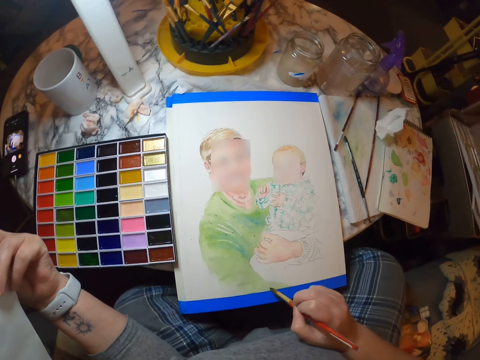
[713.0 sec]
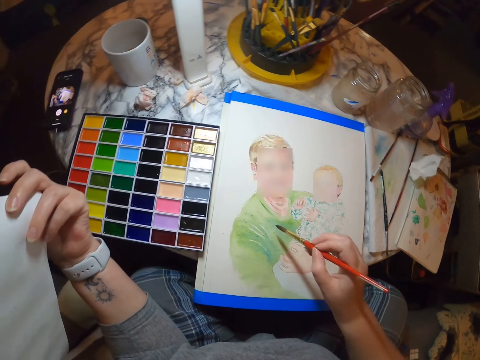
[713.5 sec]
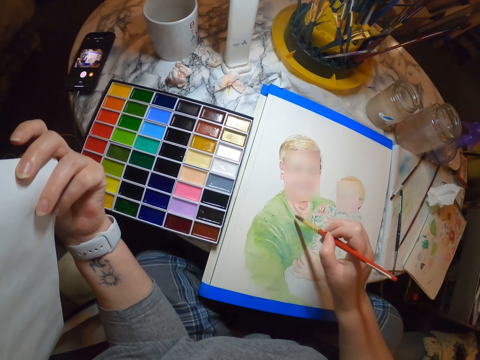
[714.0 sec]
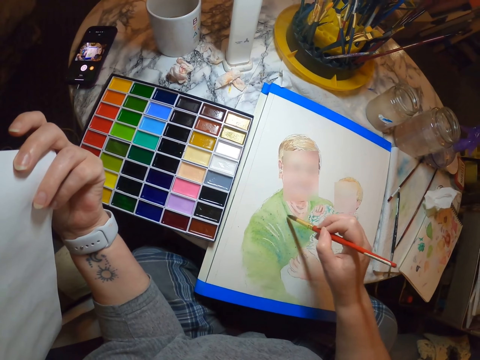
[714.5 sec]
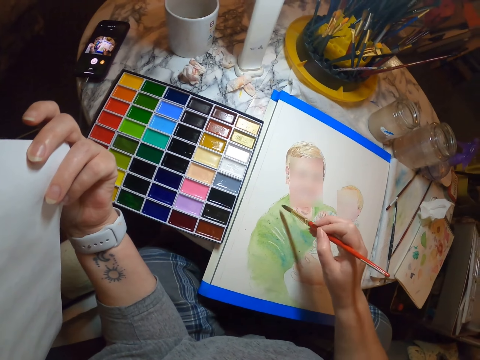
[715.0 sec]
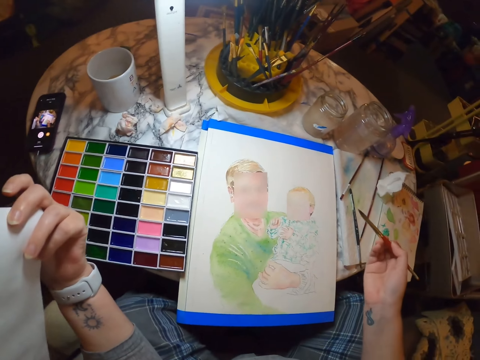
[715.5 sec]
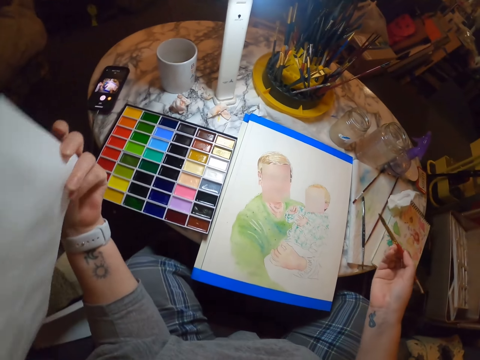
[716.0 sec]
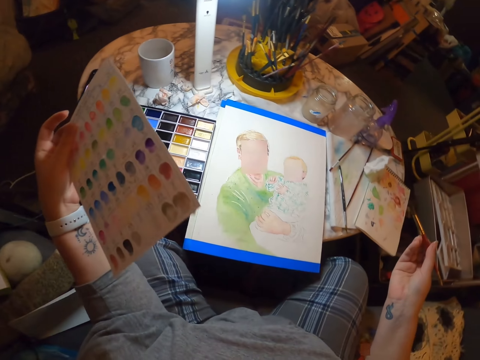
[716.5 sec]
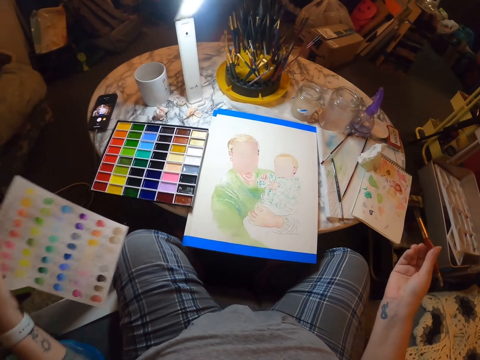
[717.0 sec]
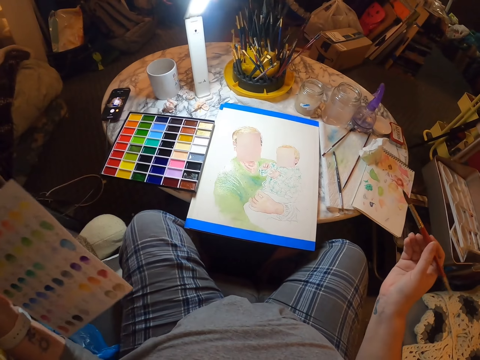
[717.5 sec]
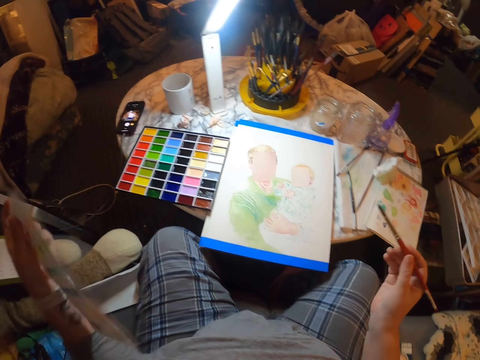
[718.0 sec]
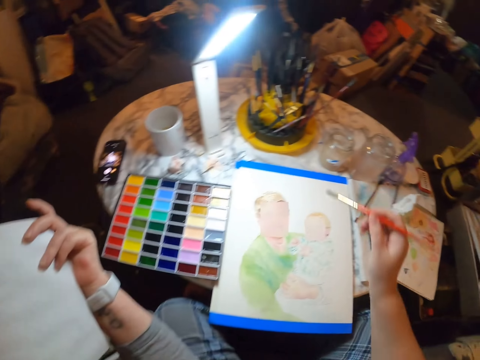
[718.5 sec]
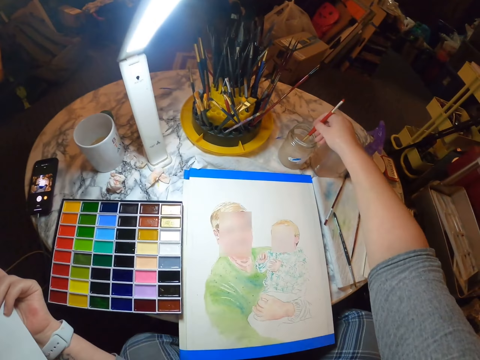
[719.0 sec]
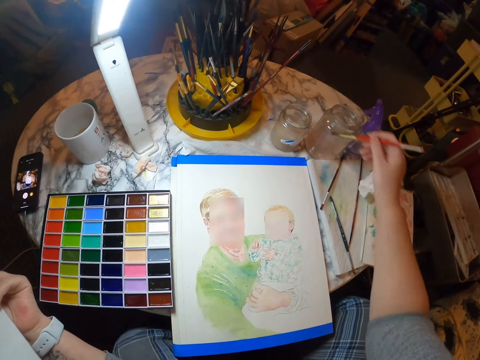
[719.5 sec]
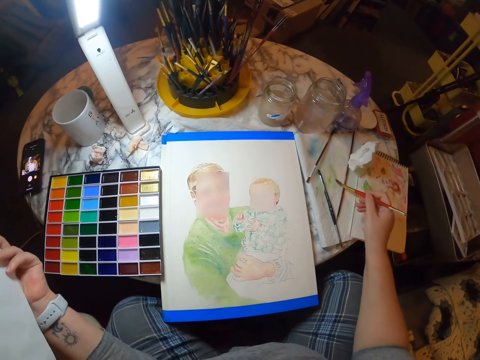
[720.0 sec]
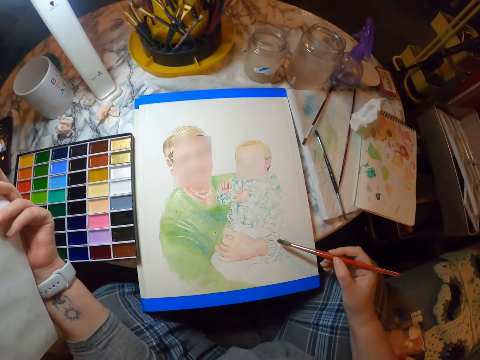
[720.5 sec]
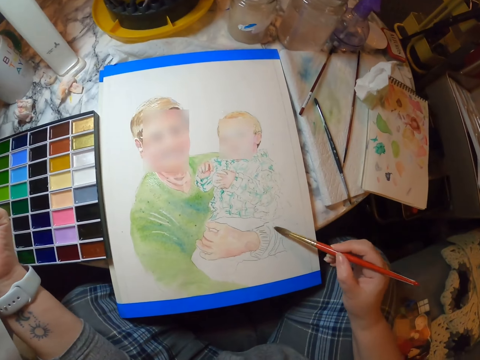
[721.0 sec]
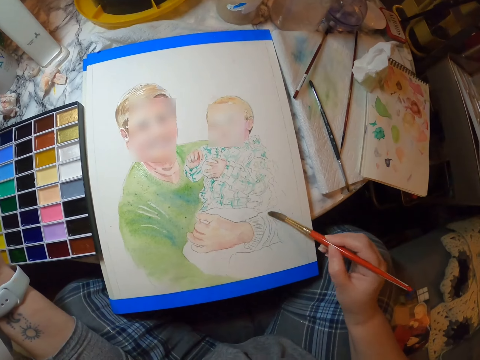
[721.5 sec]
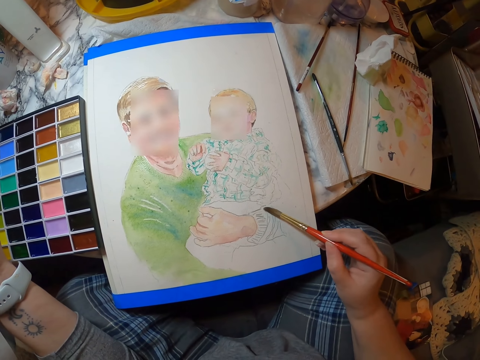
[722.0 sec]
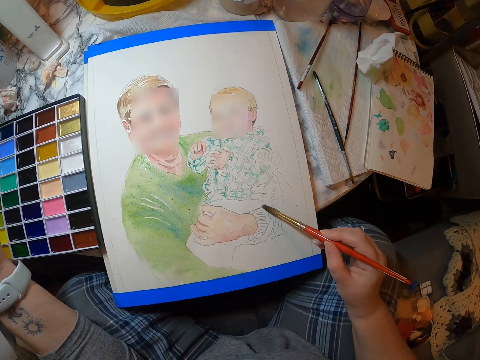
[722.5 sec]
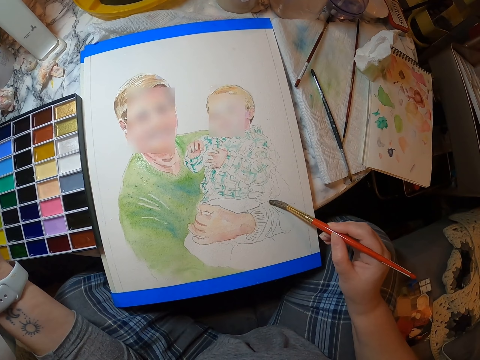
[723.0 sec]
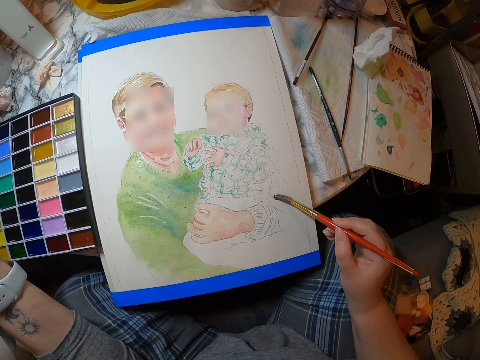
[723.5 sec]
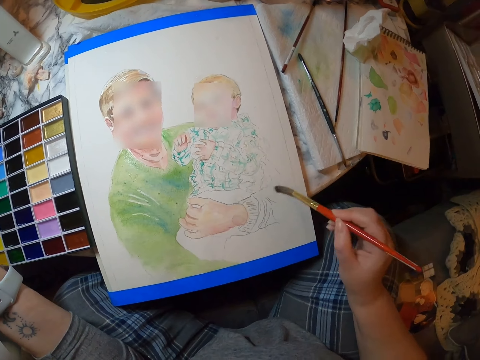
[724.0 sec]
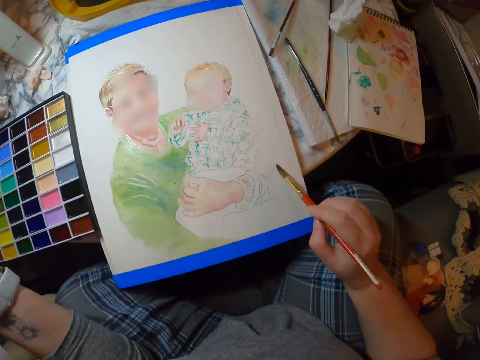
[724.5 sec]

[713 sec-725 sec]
The camera wearer looks at the drawing. They move the paper on the hand. They remove the brush from the palette. They dip the painting brush in a jar. They look at the drawing. They wipe the brush on the table. They paint a person on the palette.

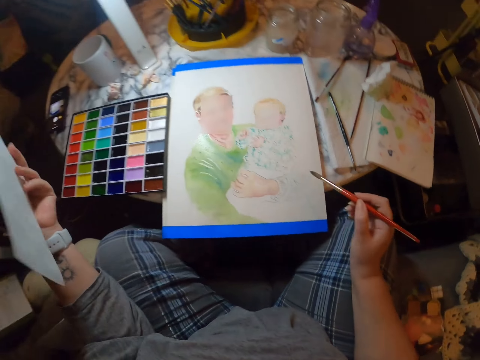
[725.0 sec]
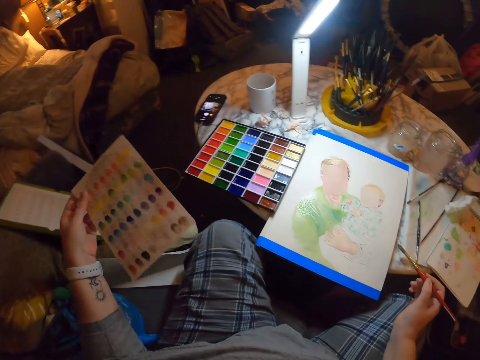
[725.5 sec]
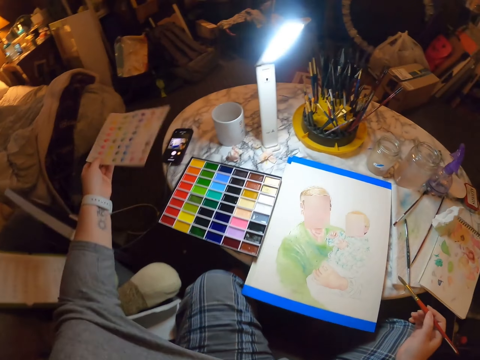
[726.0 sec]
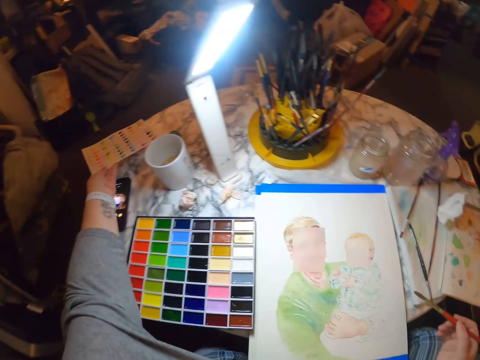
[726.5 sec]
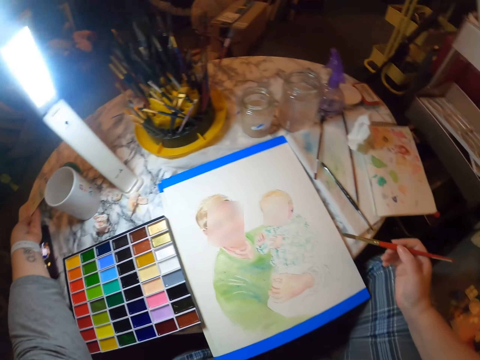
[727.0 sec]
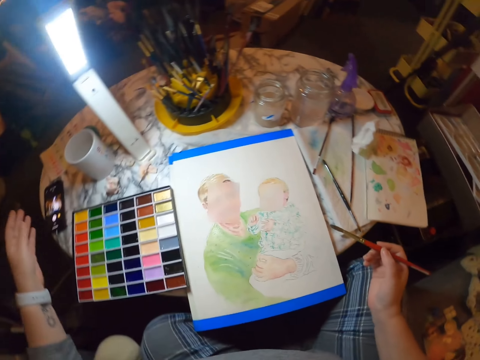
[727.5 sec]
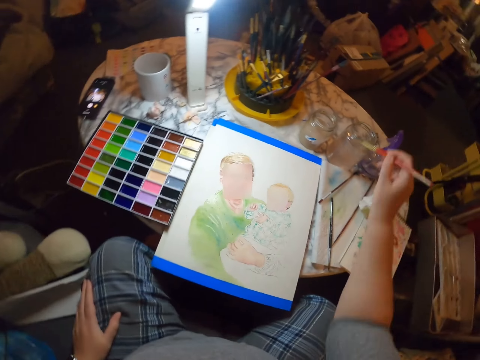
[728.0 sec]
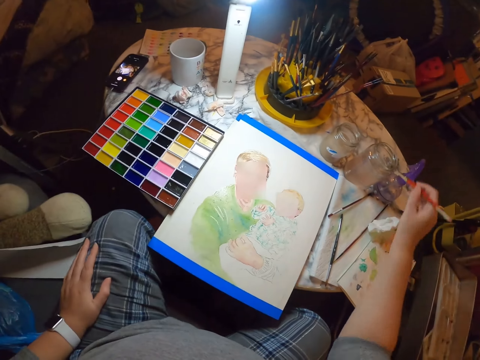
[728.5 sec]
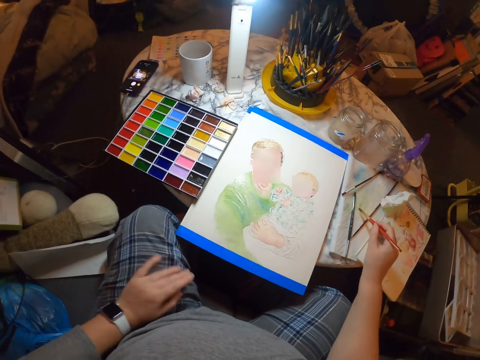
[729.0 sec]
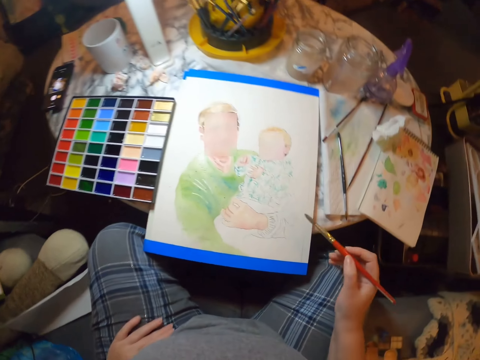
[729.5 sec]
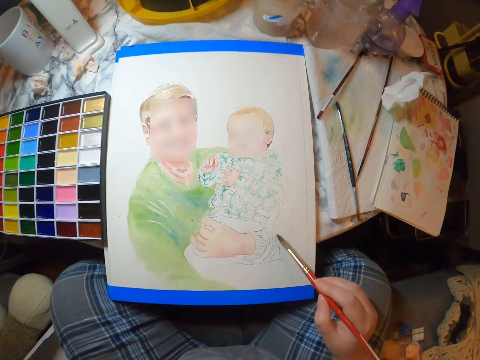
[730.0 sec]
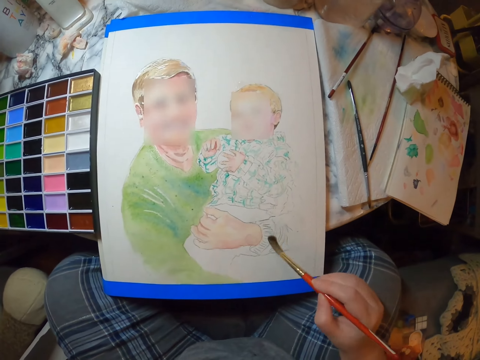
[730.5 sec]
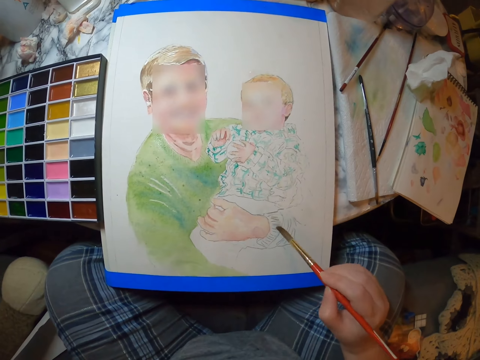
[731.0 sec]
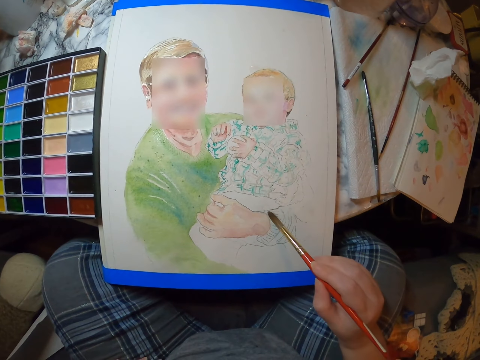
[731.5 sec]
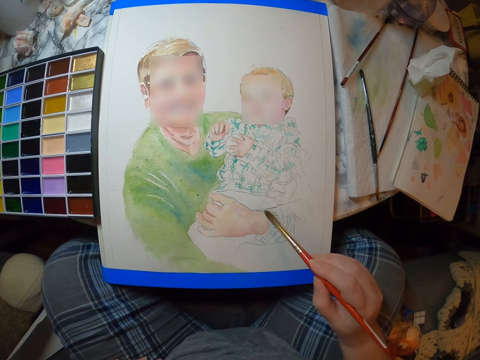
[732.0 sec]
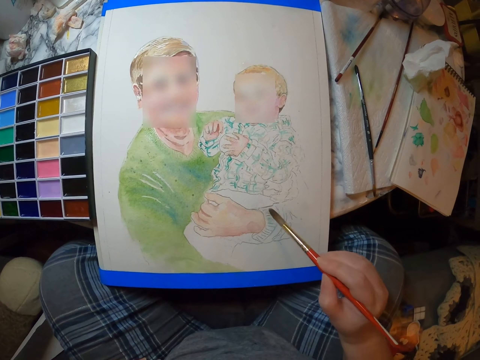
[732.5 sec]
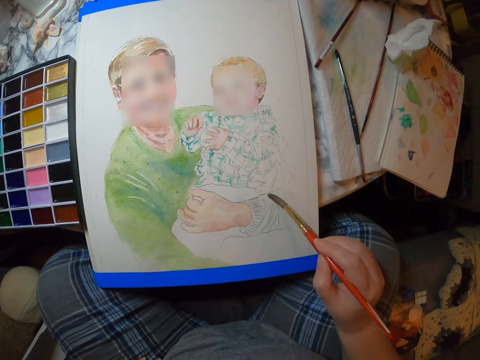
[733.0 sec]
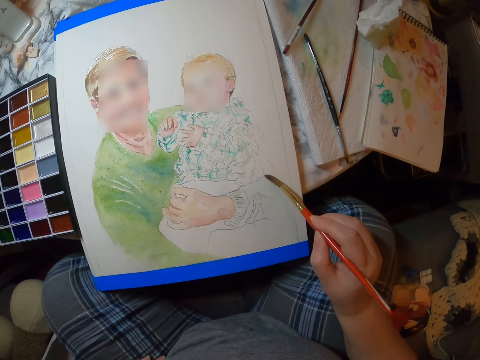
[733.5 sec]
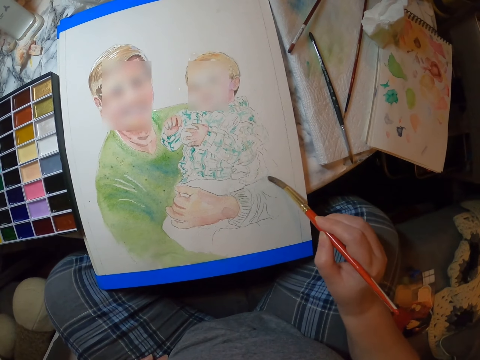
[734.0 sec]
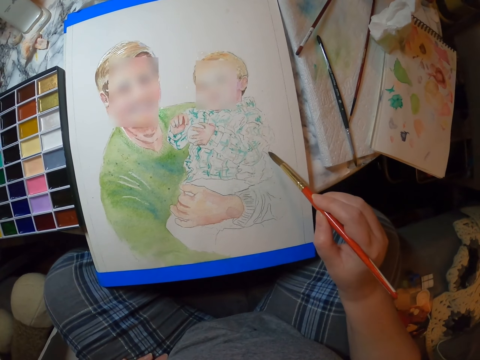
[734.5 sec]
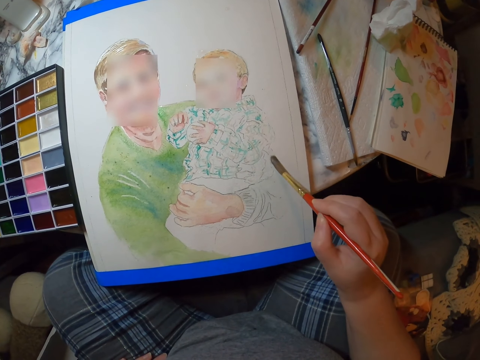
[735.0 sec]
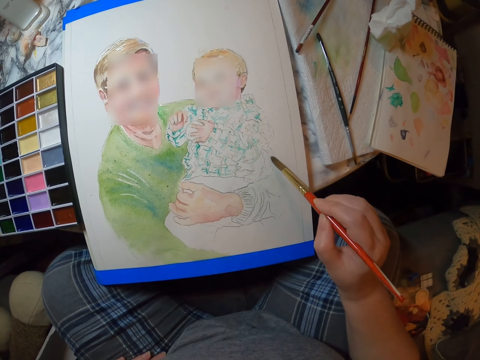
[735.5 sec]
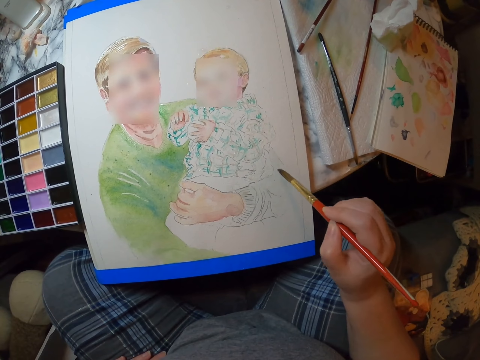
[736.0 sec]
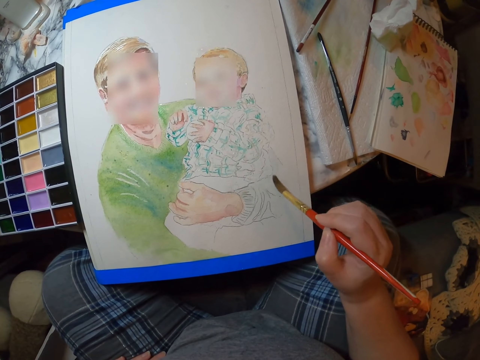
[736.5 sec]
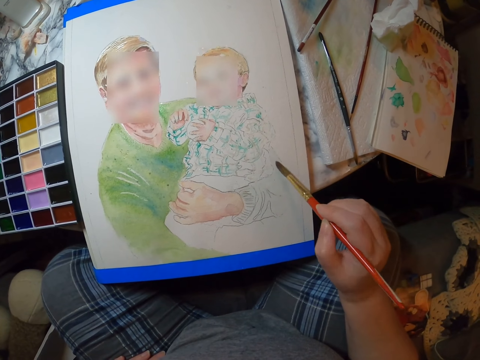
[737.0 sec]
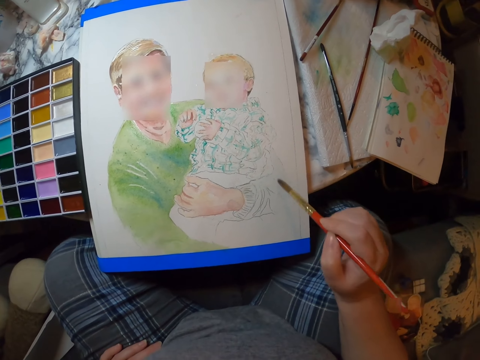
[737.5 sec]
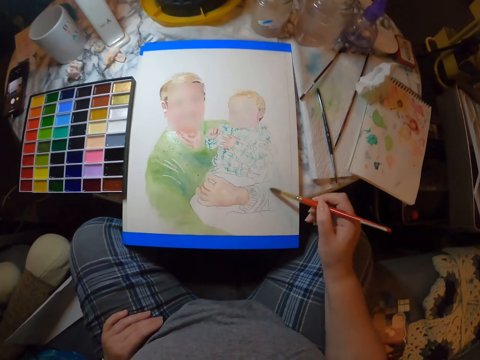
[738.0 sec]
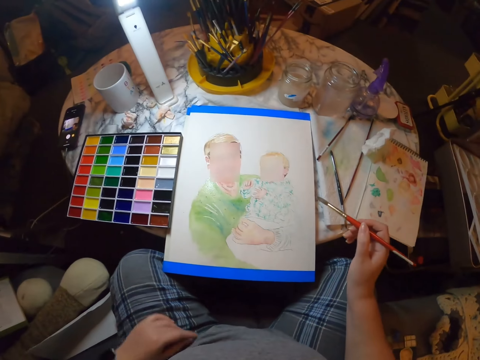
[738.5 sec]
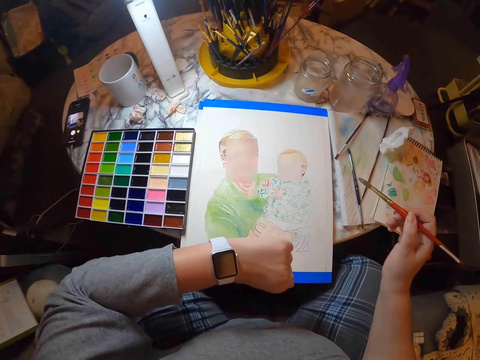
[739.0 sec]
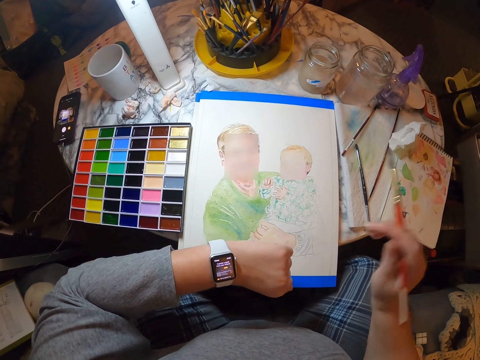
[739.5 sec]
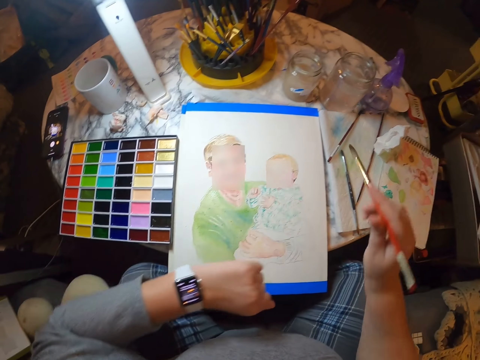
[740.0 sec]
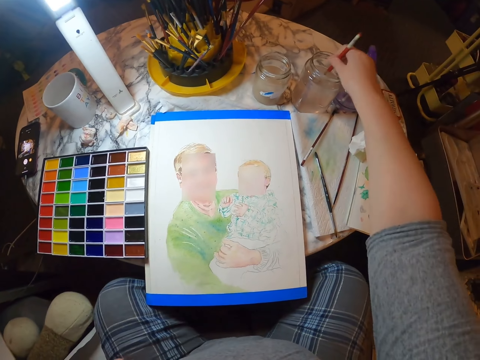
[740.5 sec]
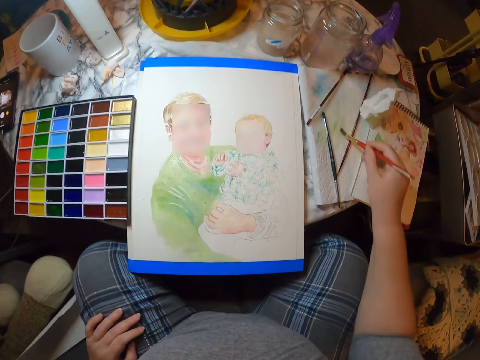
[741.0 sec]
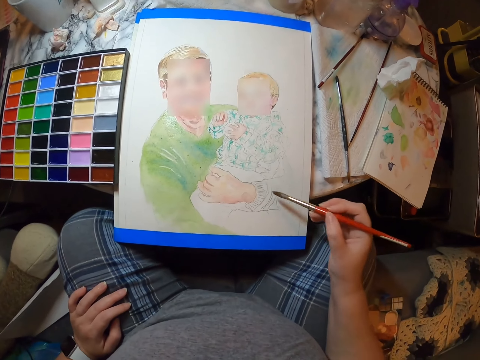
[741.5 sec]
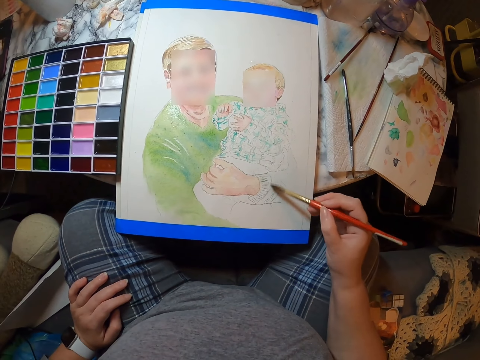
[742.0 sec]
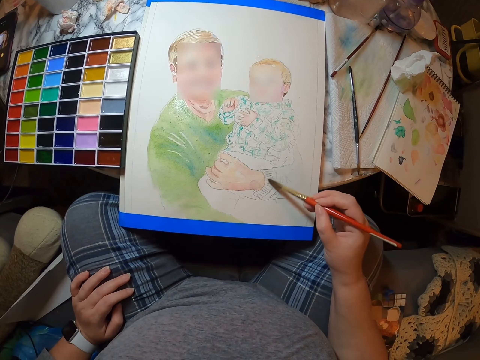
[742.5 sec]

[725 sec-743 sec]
The camera wearer moves the paint sample on the hand. They put the paint sample on the table. They dip the painting brush in a jar. They look at the drawing. They wipe the brush on the table. They paint a person on the palette. They look at the wrist watch. They dip the painting brush in the jar. They wipe the brush on the table. They paint the person on the palette.
